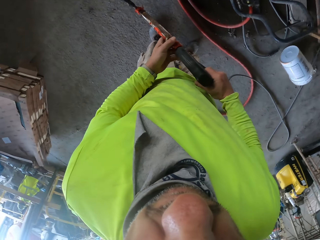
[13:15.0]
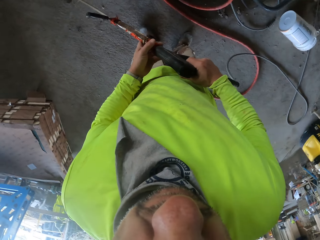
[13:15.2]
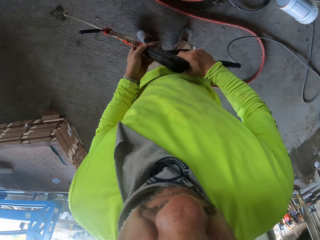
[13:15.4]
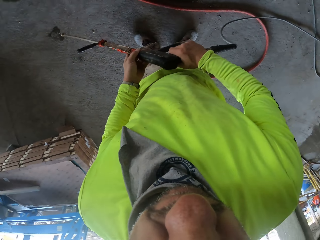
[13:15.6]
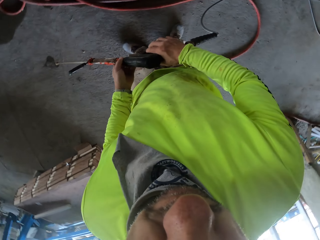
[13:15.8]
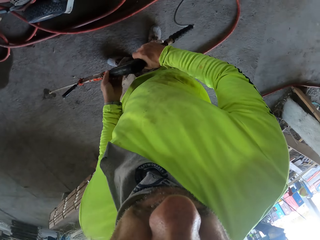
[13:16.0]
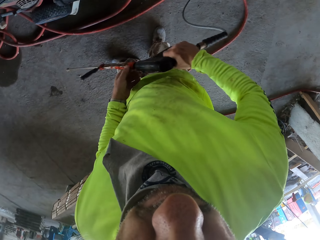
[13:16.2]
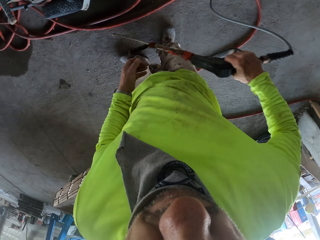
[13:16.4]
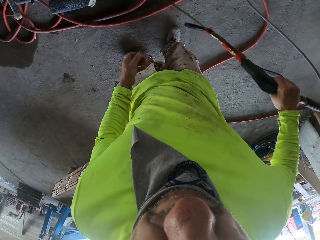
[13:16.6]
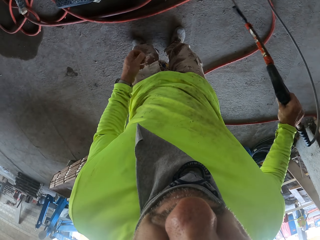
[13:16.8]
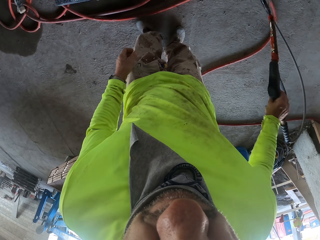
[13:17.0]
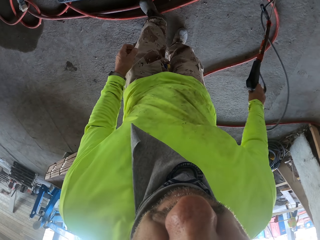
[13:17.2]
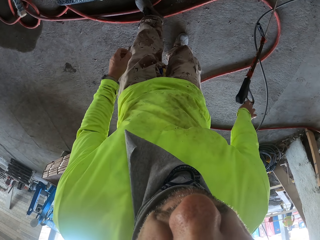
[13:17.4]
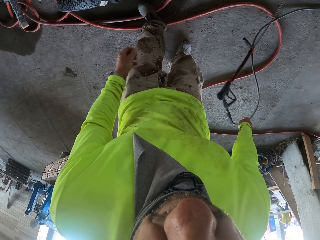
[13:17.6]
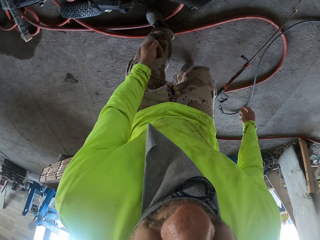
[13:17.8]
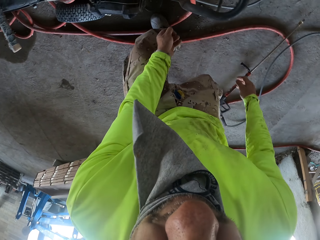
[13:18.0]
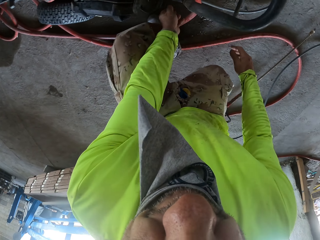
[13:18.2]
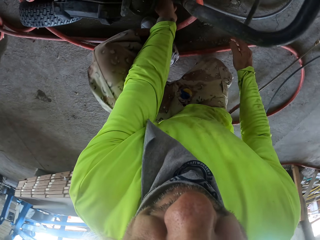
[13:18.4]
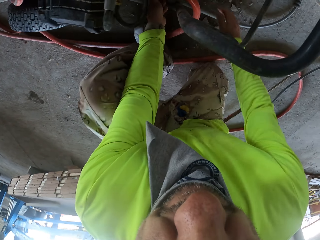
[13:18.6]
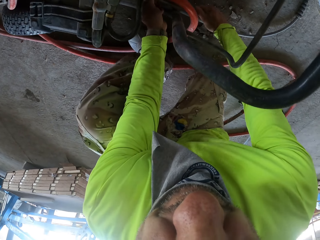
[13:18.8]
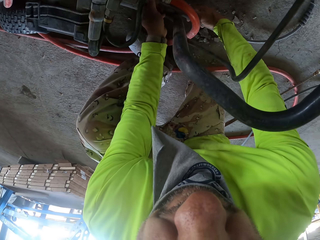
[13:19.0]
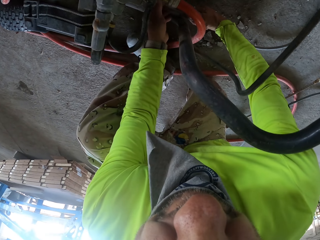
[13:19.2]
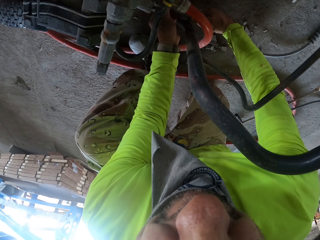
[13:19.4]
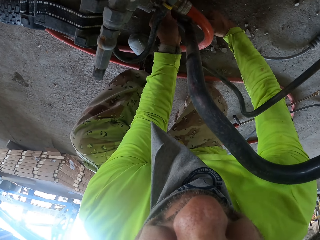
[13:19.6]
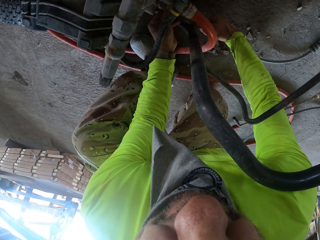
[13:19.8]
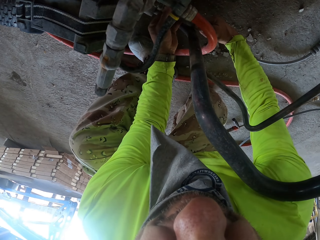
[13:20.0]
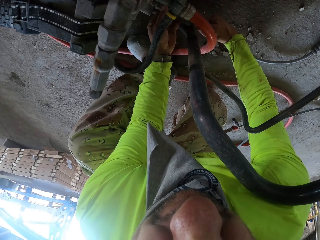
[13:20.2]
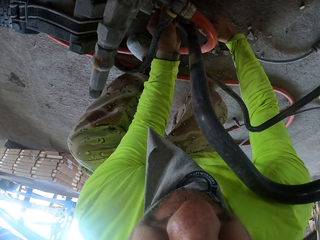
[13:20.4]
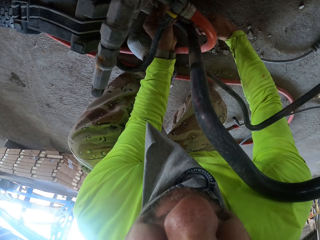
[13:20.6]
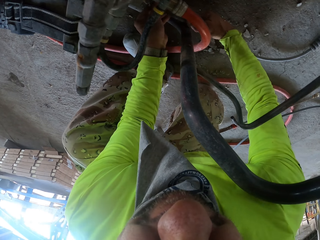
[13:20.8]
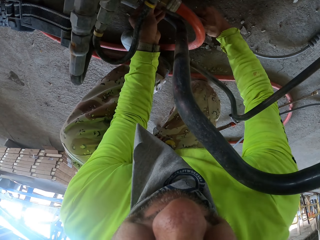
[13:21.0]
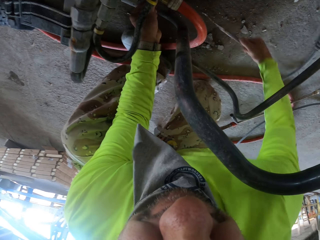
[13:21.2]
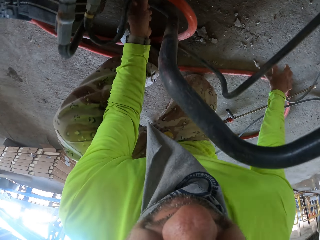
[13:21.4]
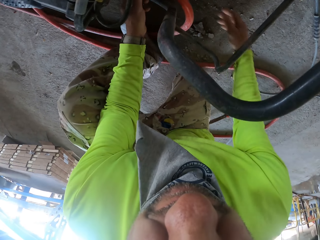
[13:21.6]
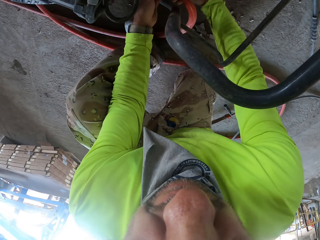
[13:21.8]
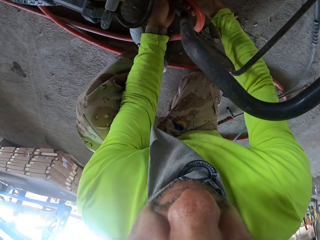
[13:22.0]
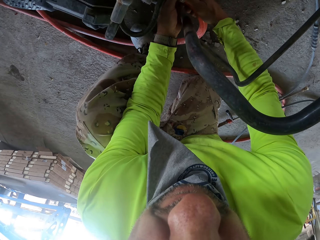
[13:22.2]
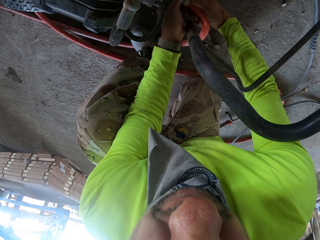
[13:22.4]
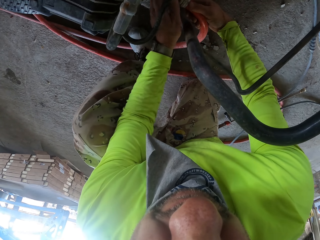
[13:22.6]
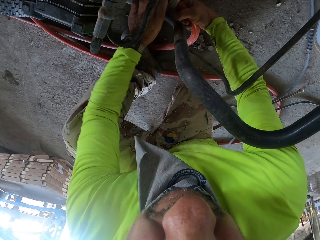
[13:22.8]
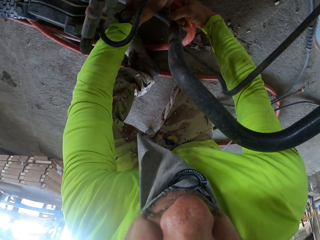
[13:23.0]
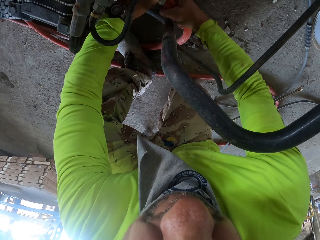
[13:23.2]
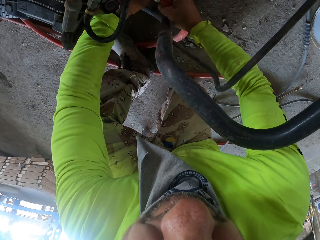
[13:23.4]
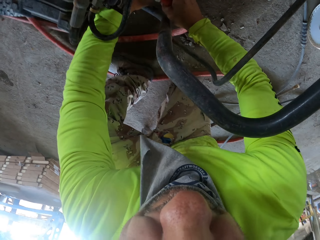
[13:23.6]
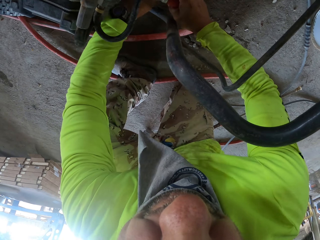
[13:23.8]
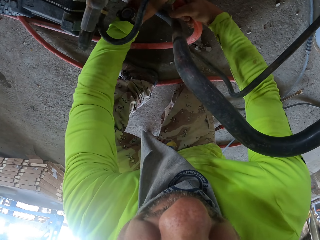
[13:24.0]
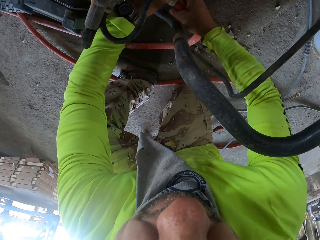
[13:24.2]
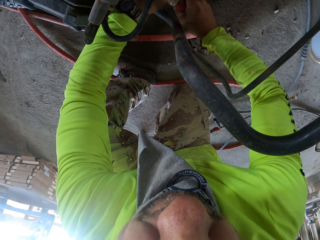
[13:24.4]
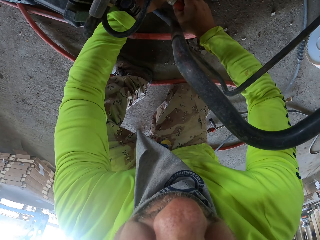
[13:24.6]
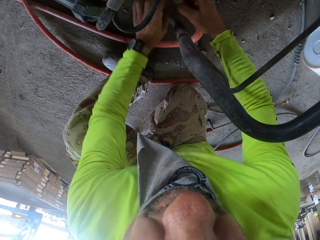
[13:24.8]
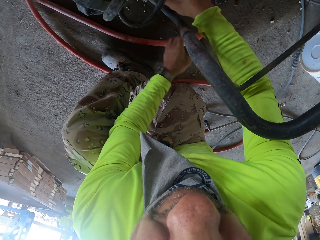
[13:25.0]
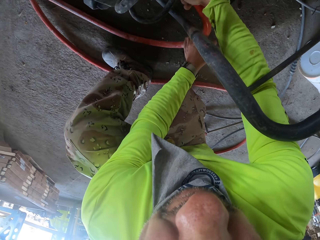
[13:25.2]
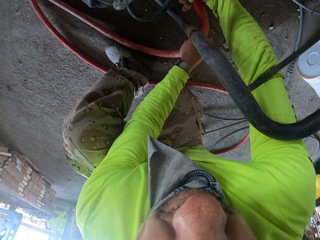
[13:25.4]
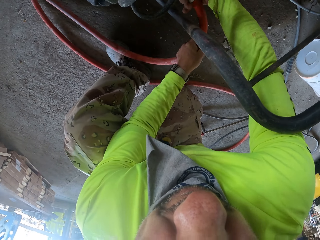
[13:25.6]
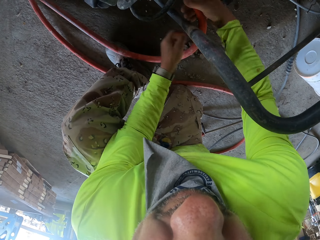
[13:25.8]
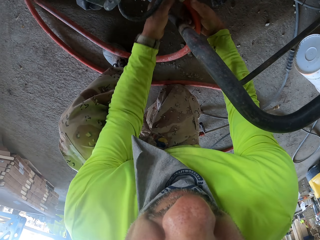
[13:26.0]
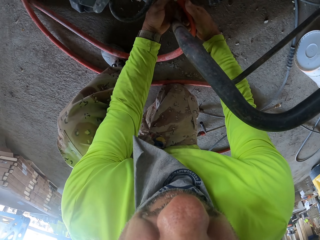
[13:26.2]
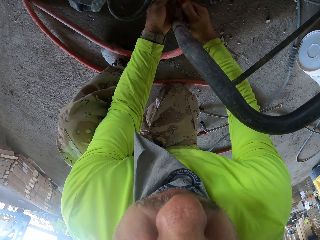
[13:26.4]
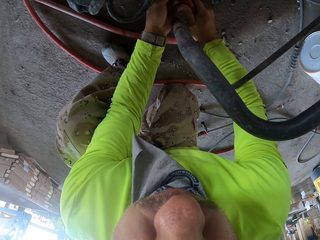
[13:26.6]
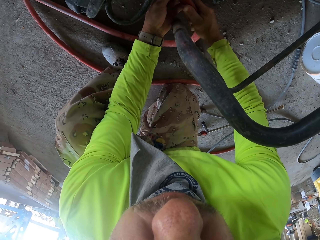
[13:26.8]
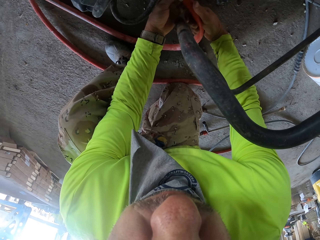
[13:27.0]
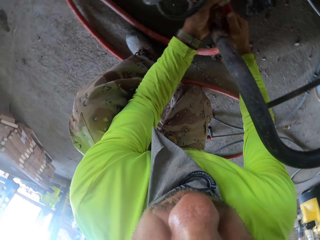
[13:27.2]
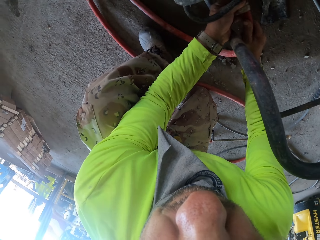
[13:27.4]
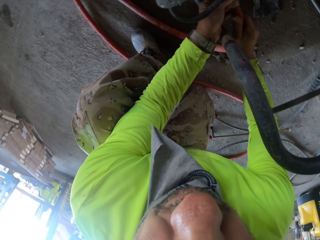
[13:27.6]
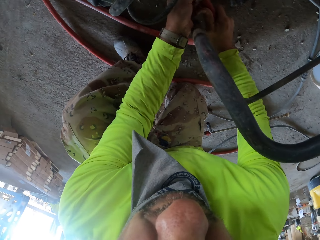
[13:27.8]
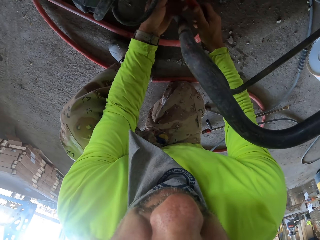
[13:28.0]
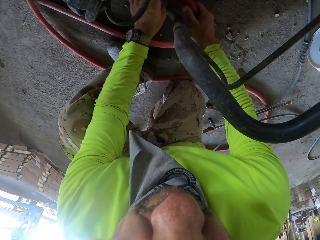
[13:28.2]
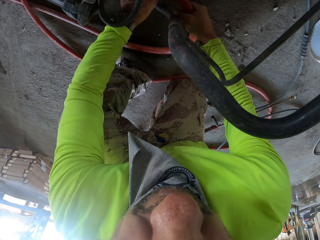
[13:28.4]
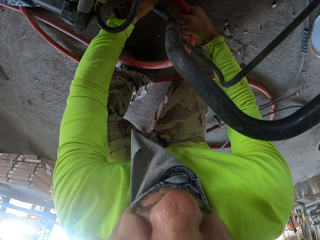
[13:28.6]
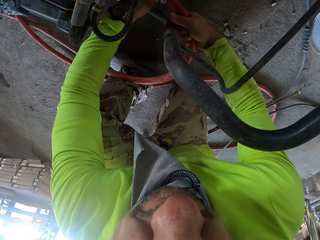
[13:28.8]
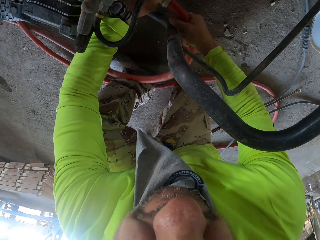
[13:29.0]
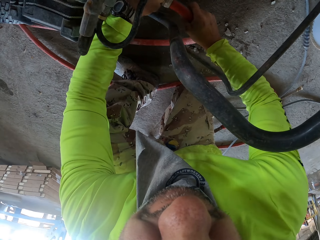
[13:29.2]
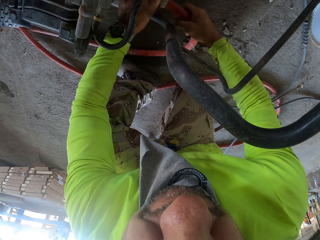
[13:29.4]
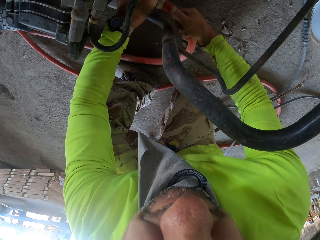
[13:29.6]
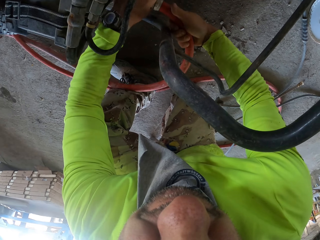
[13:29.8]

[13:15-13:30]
The camera wearer drops the pressure washer gun down. They open the pressure washer hose. They touch the pipe, put the pipe down, and open the pipe.

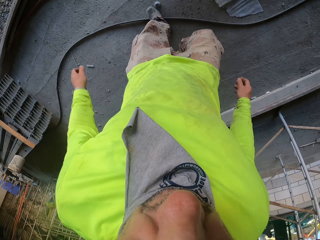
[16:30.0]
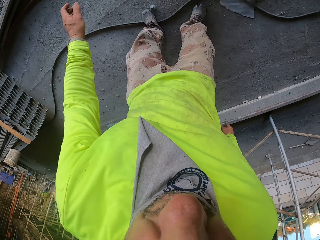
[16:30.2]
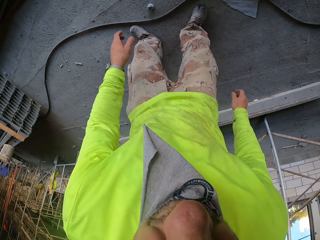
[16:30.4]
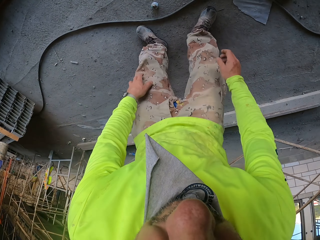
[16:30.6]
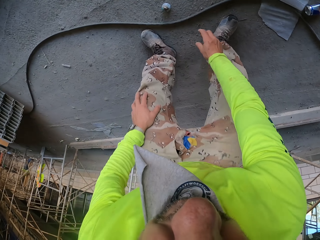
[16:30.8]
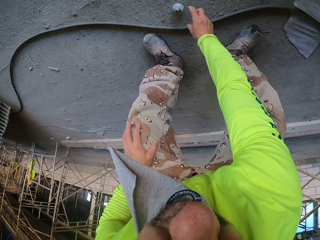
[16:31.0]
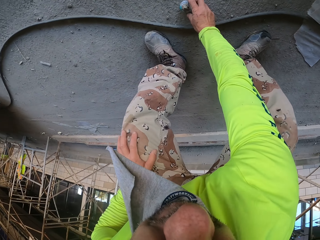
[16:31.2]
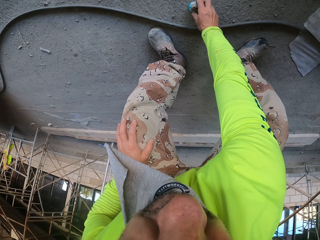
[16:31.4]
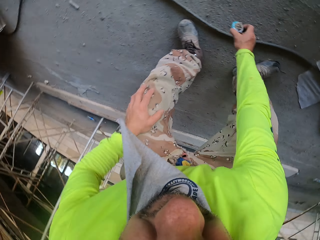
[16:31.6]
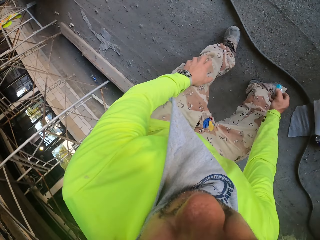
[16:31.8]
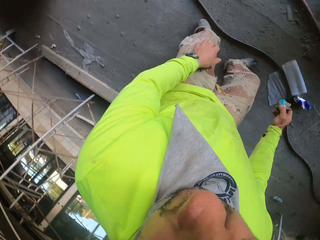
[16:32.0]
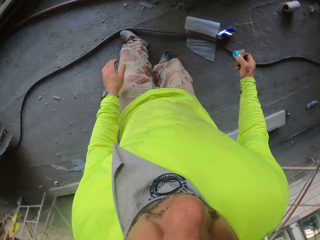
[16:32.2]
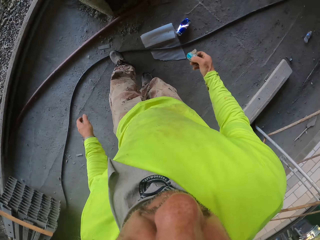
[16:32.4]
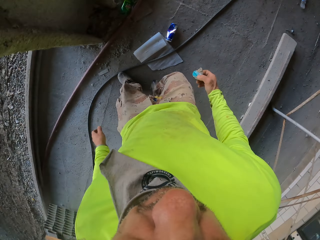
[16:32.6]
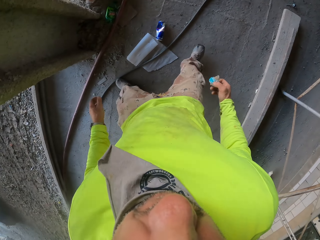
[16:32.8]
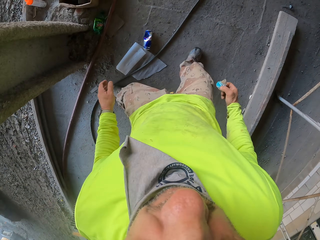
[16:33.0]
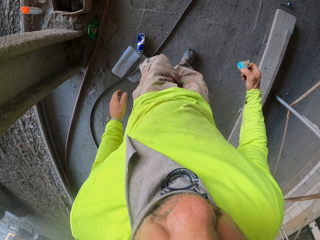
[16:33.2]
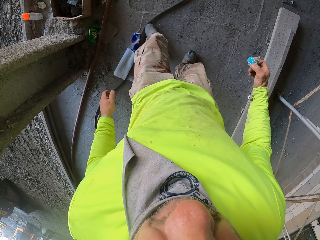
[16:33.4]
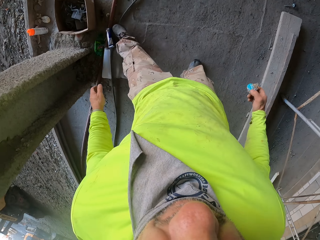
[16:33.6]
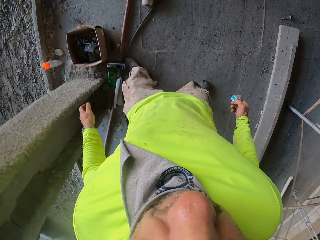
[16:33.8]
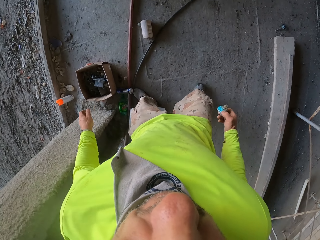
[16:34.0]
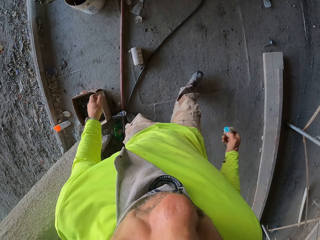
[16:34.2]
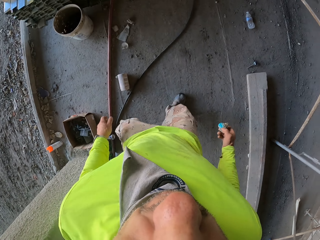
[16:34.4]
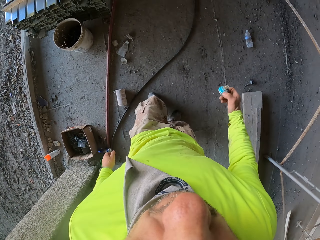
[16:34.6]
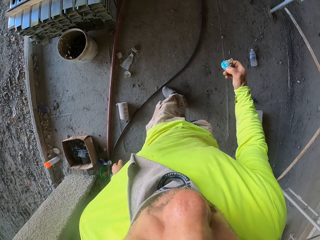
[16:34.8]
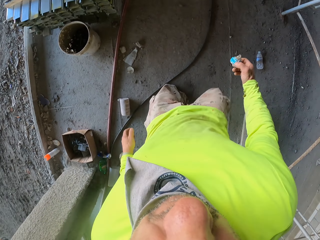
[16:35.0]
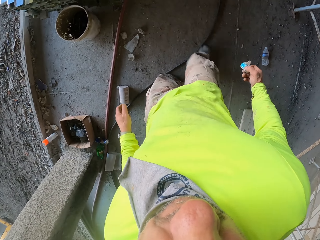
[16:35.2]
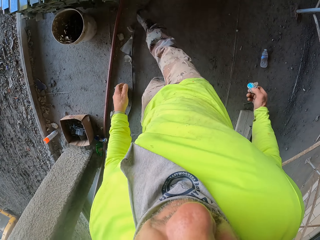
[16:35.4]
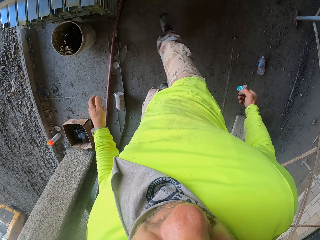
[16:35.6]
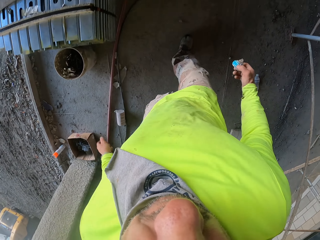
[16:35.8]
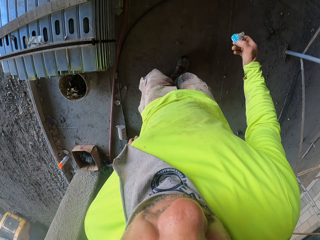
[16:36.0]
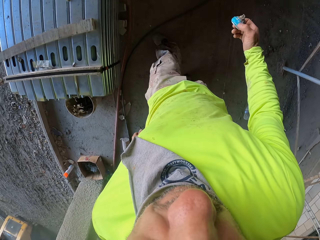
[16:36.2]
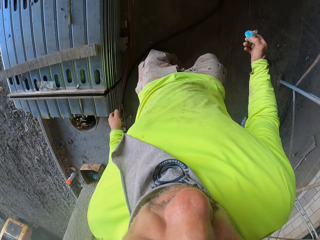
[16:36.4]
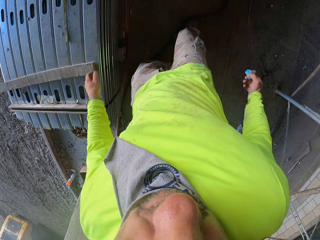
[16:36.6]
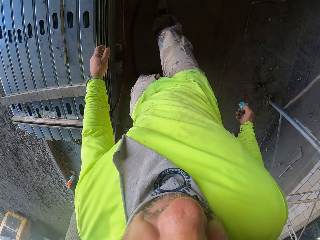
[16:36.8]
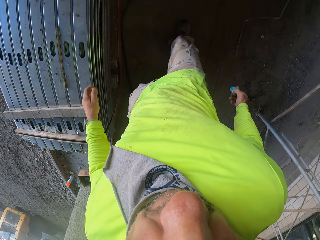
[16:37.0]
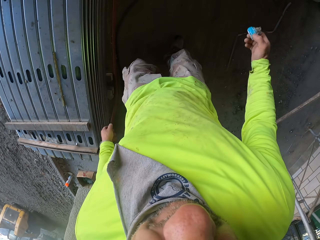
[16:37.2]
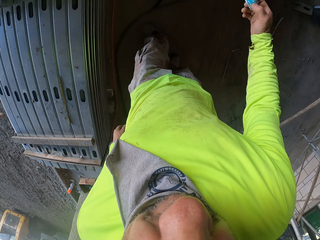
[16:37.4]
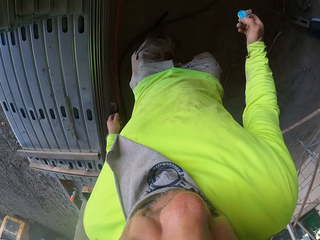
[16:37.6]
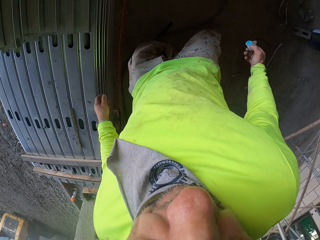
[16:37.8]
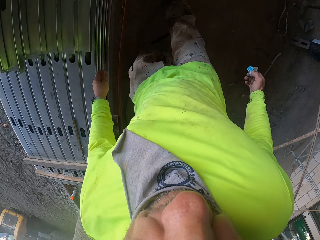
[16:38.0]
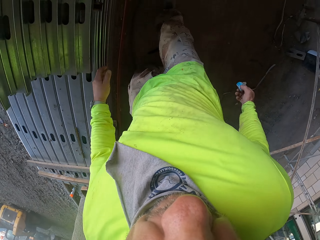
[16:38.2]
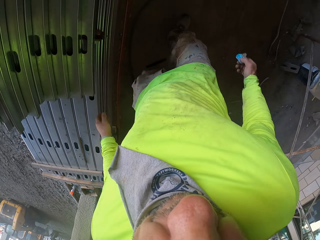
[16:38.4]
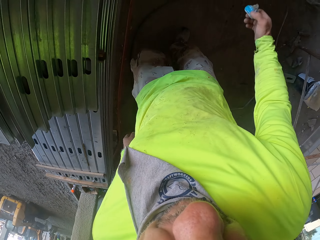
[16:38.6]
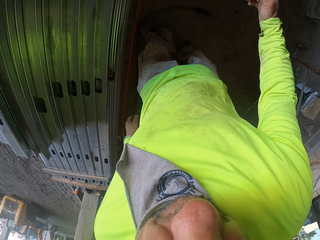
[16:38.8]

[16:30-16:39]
The camera wearer takes a can. They walk around the workshop. They kick the pipe.
